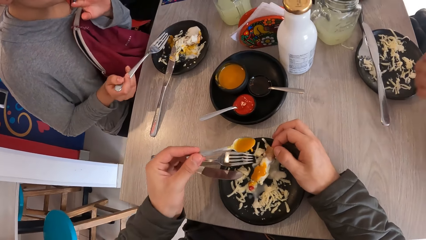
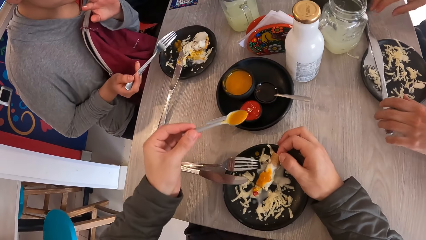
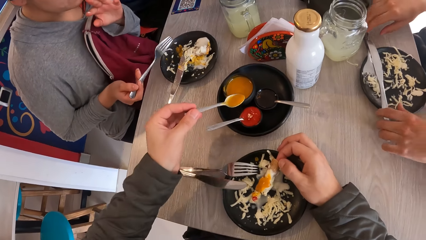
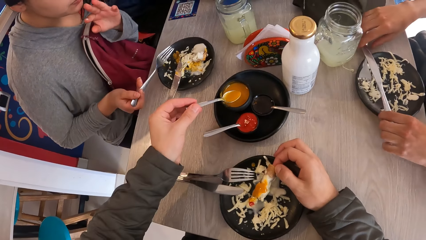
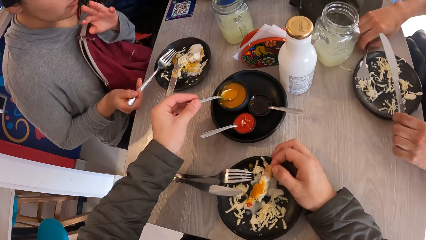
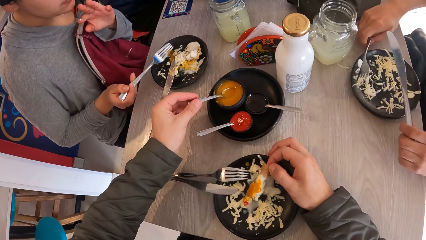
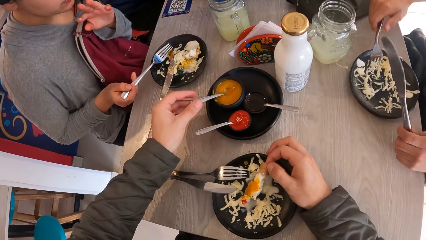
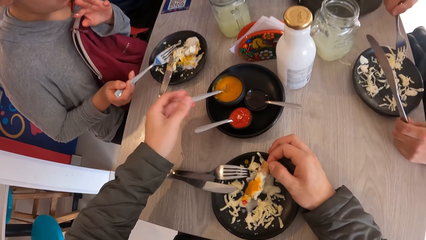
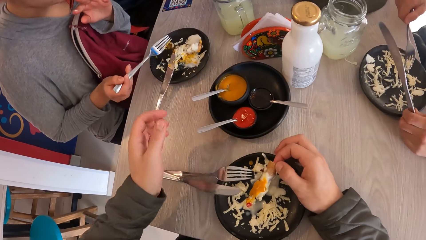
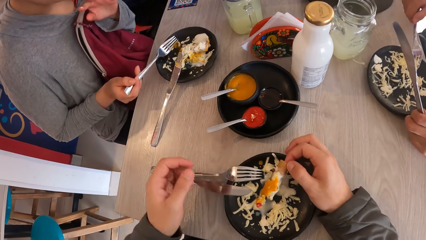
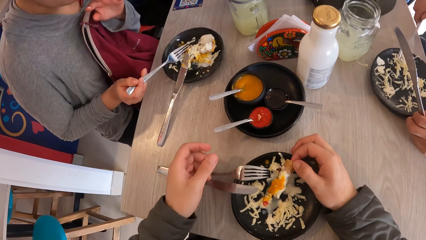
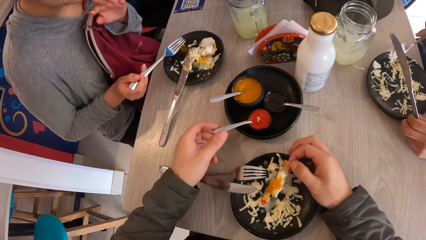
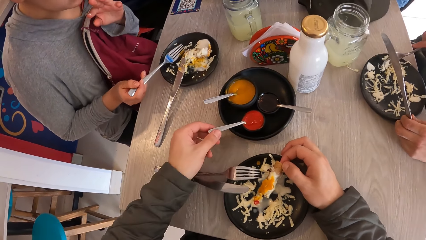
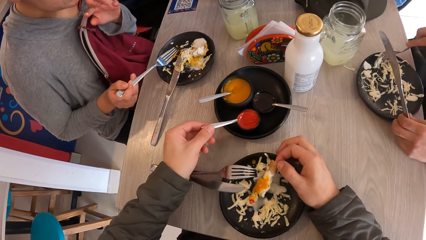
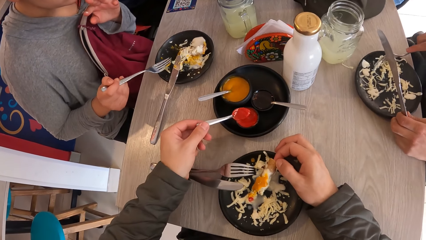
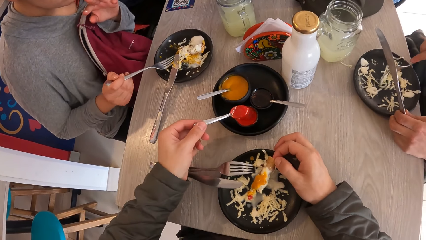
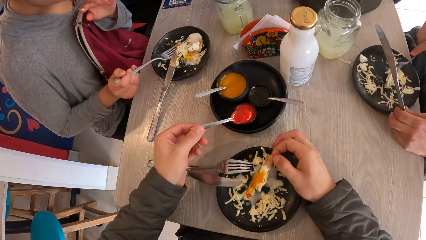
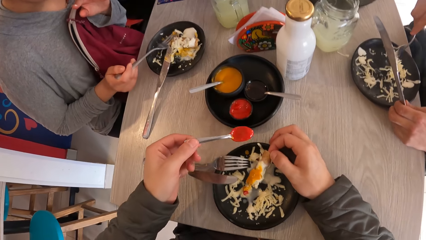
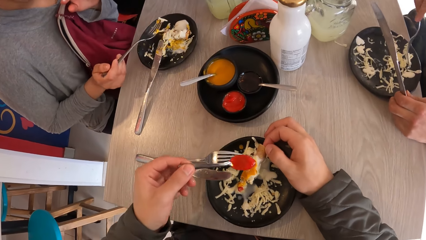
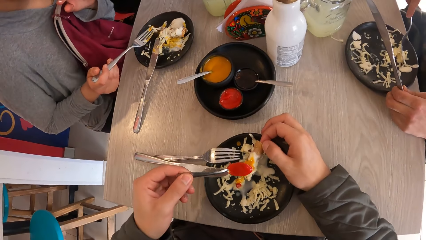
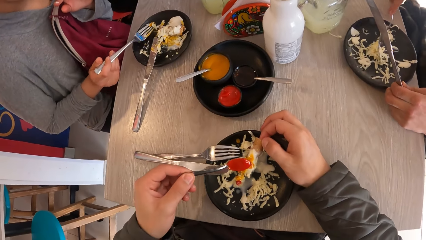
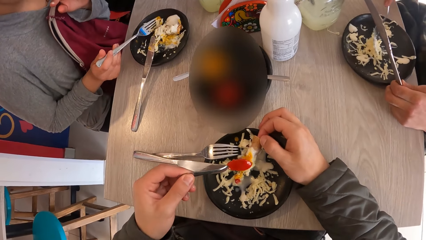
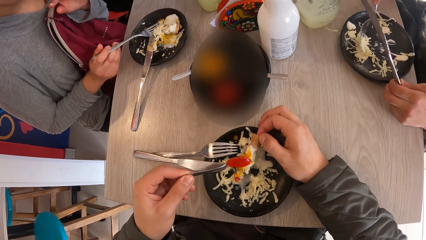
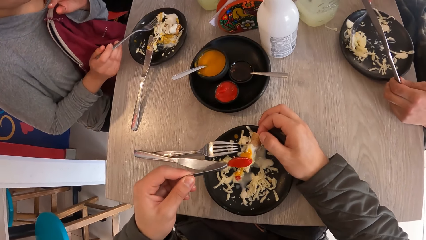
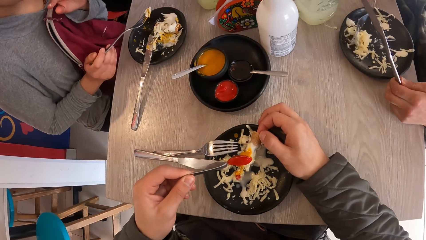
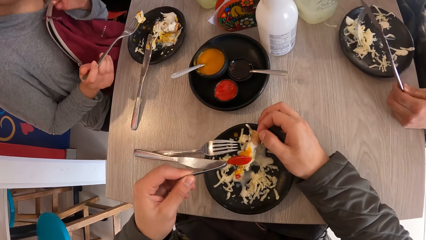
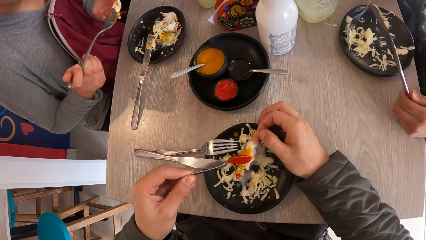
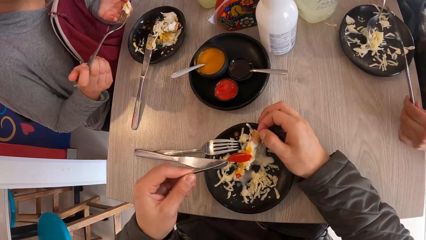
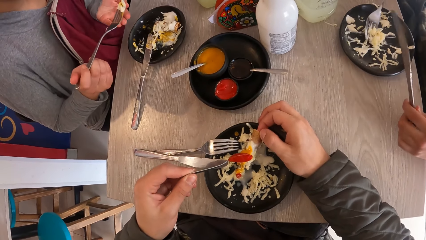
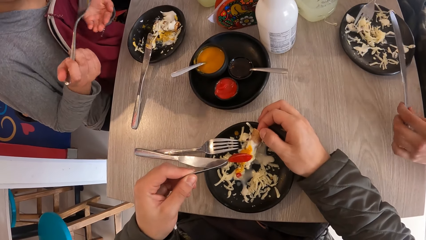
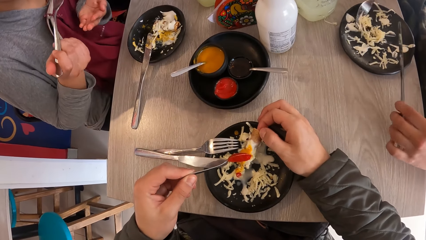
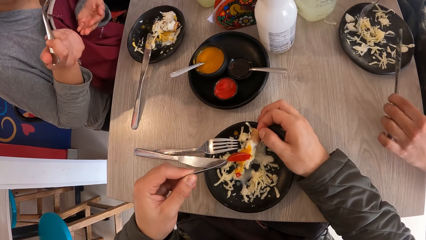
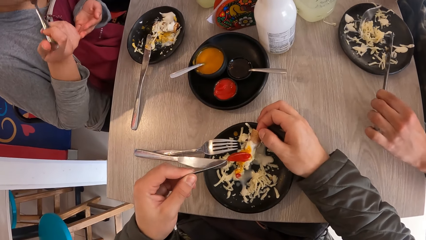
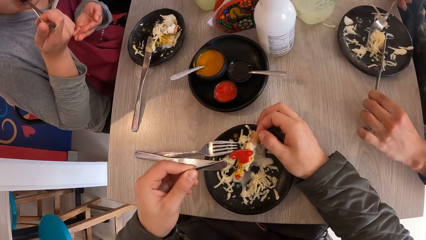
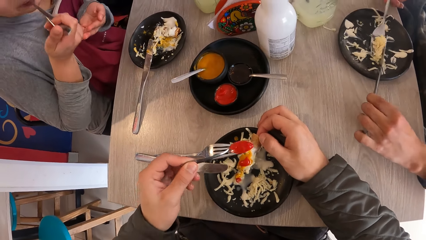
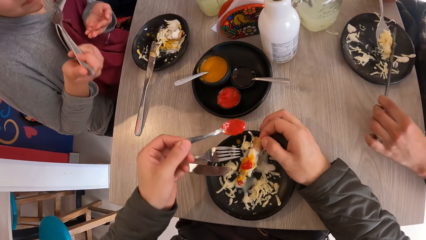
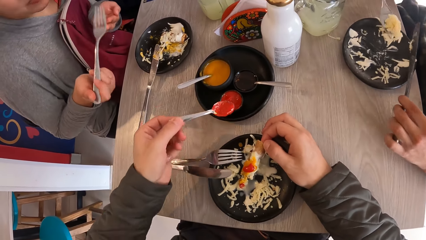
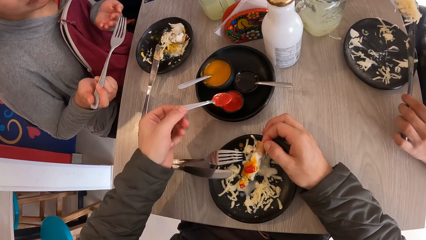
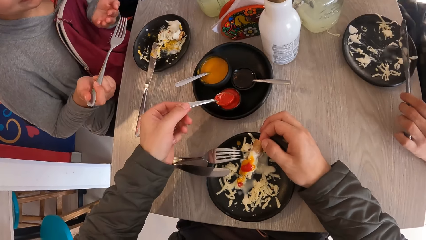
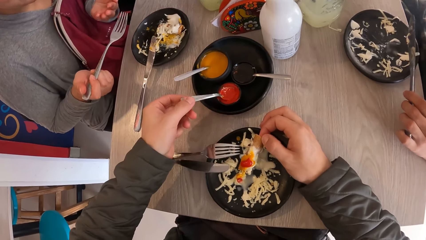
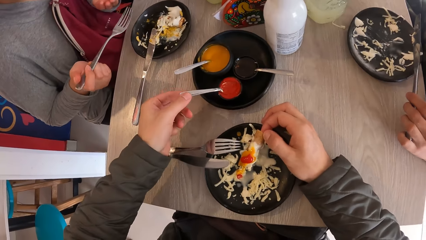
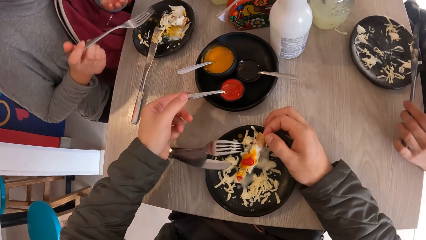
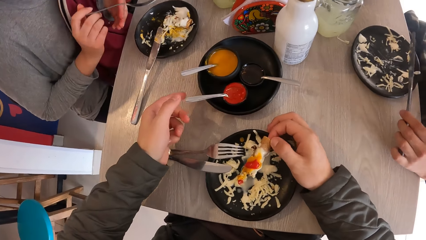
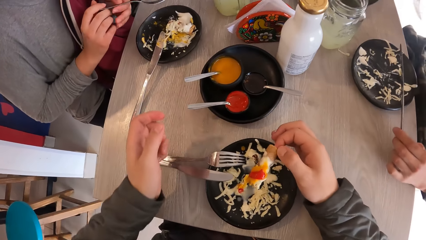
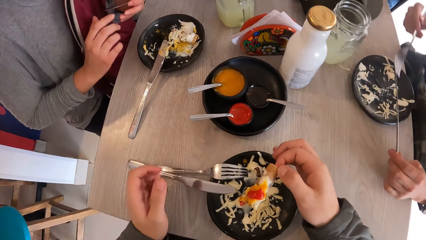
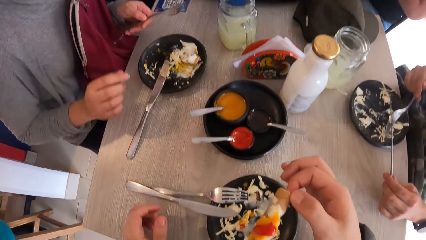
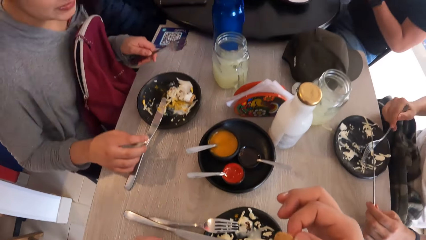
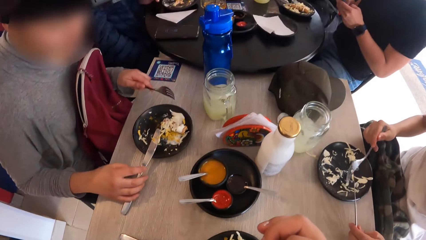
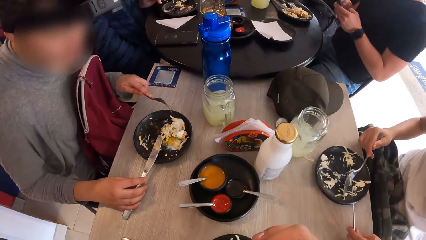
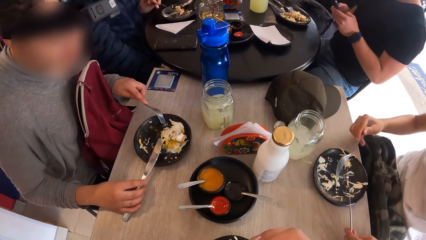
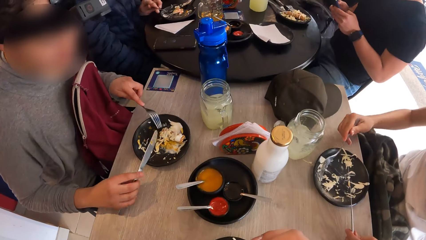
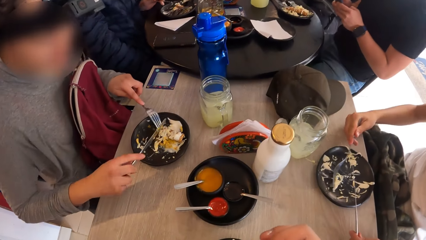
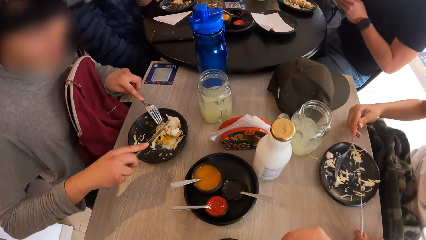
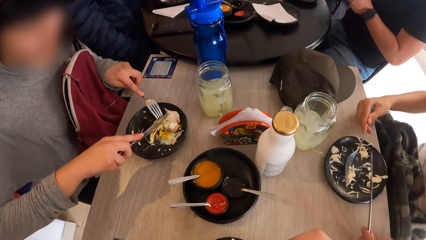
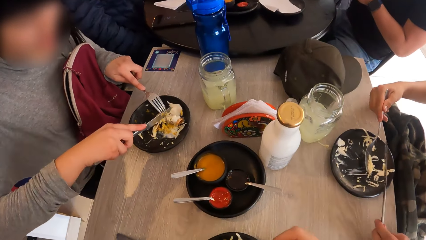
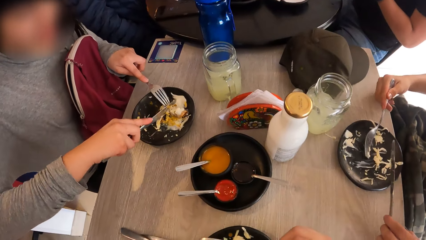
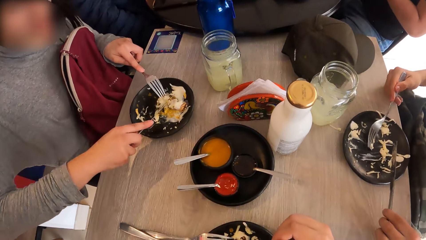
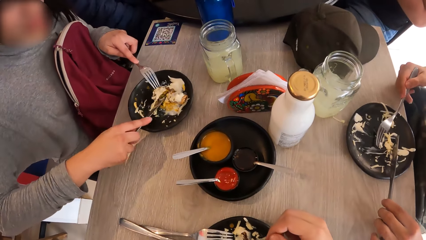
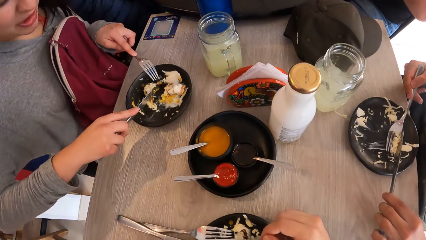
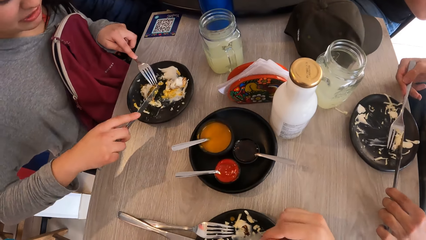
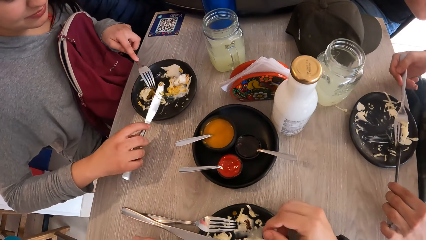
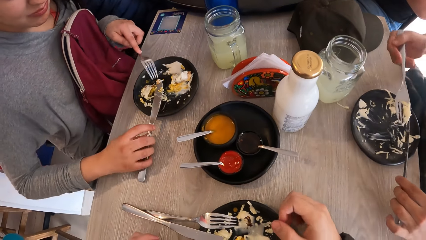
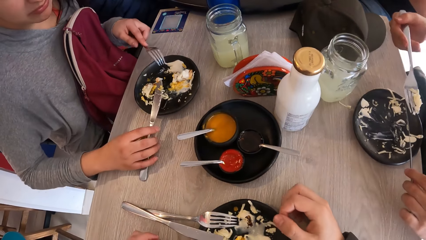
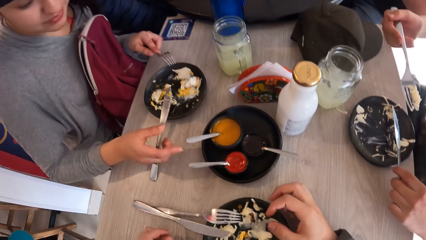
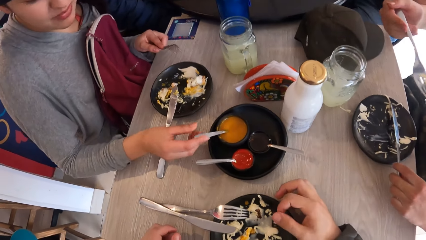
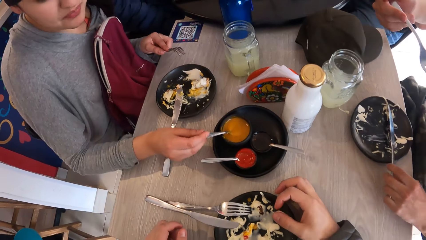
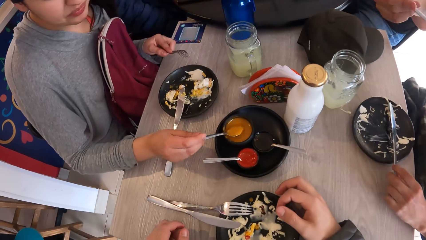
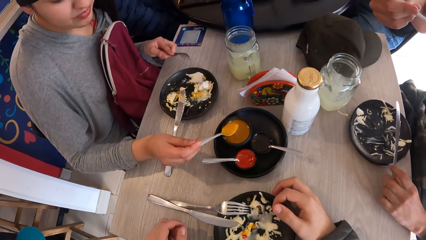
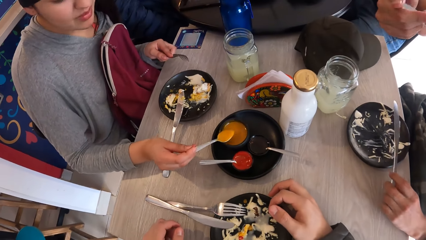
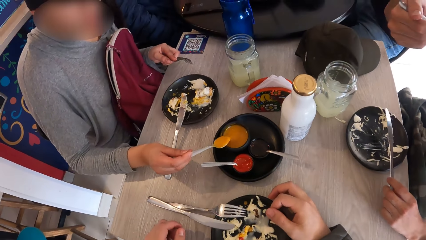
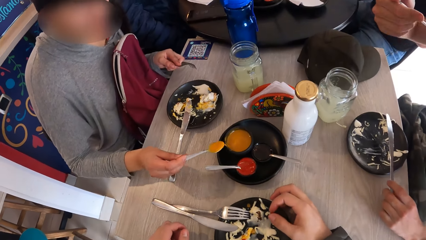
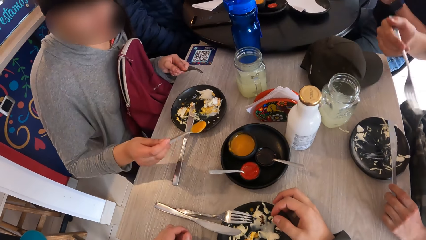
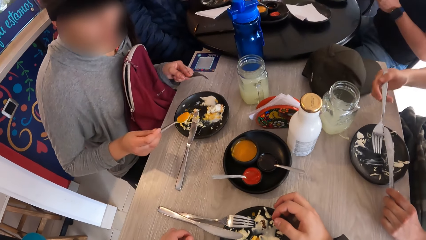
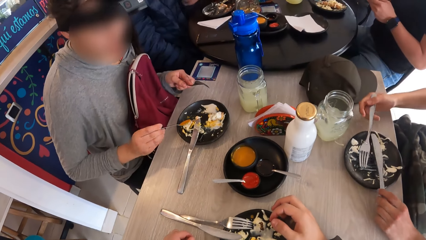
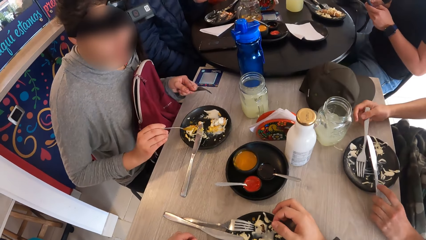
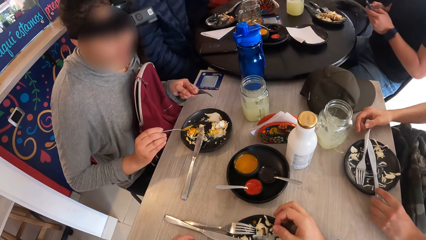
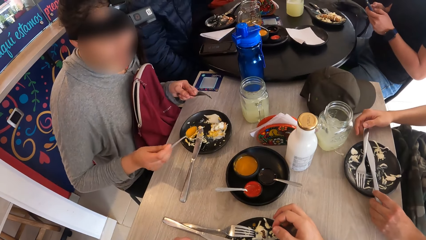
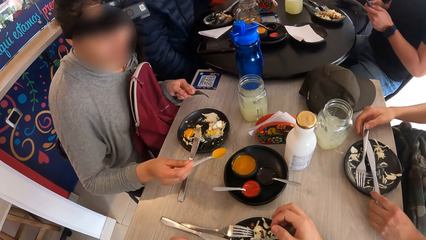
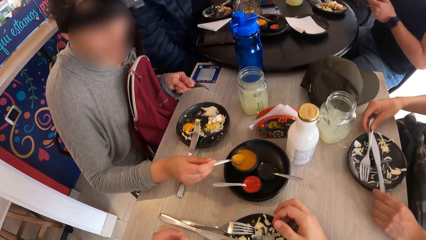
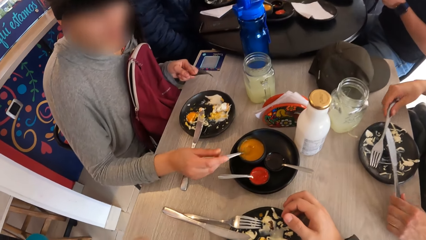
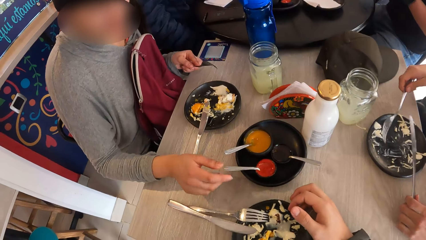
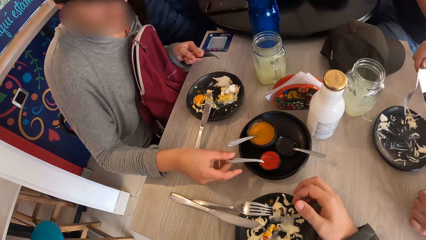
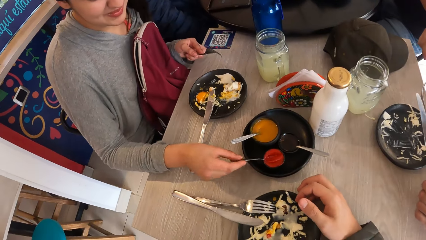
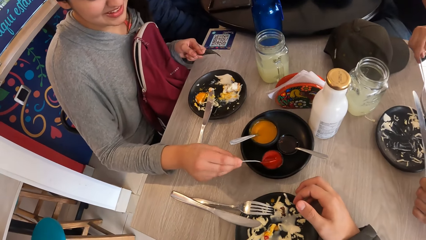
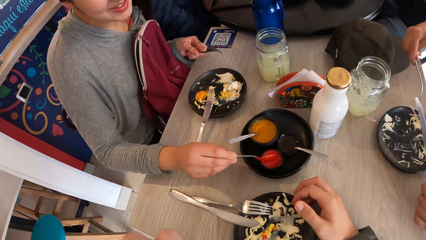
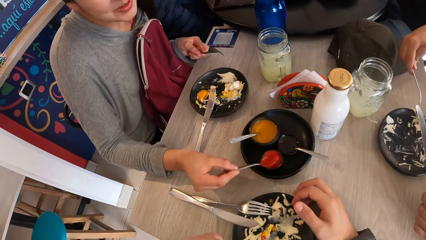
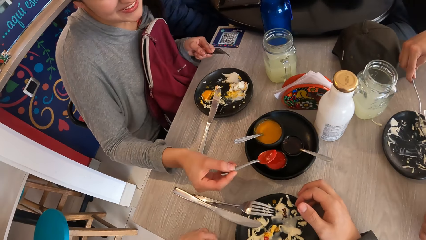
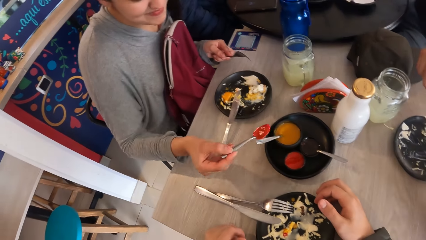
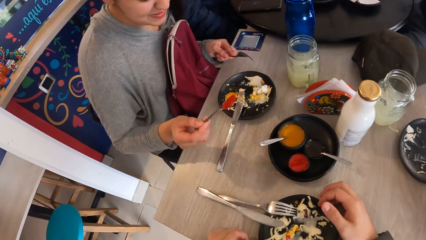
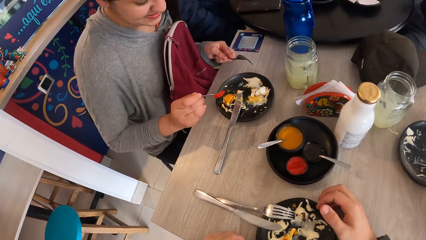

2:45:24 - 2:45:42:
The camera wearer drops the spoon in the yellow sauce bowl with her left hand. She takes sauce from the bowl with the spoon in her left hand. She puts the sauce on the food with the spoon in her left hand. A woman picks the food from the plate with the fork in her right hand. A man takes food from the plate with the fork in his right hand. The camera wearer drops the spoon in the red sauce bowl with her left hand. She eats the food with her right hand. The woman cuts the food with the knife in her right hand, drops the knife on the table with her right hand, takes sauce from the bowl with the spoon in her right hand, puts the sauce on the food with the spoon in her left hand, drops the spoon in the bowl with her right hand, and takes sauce from the bowl with the spoon in her right hand.
